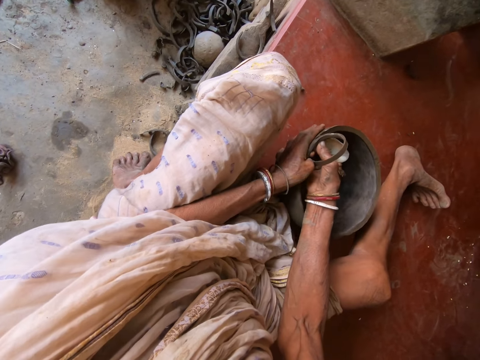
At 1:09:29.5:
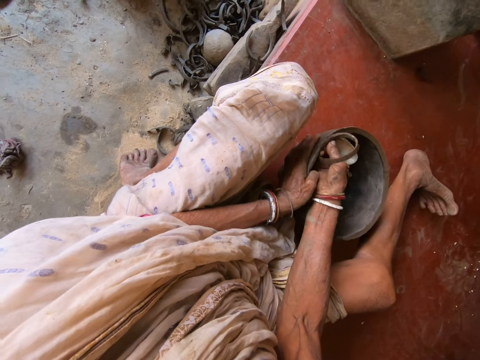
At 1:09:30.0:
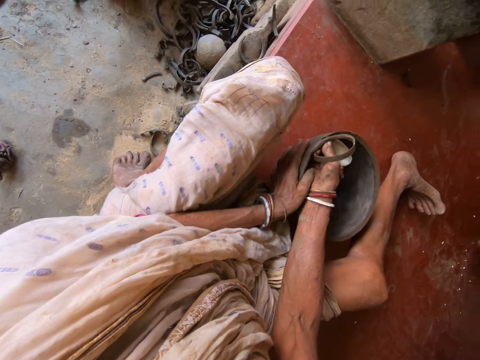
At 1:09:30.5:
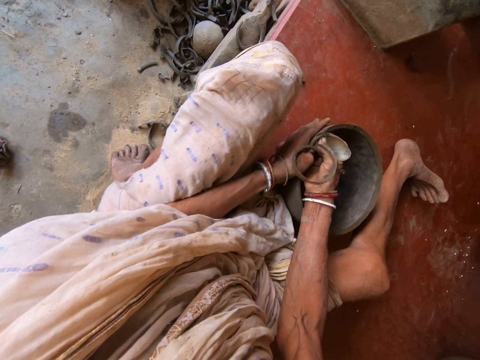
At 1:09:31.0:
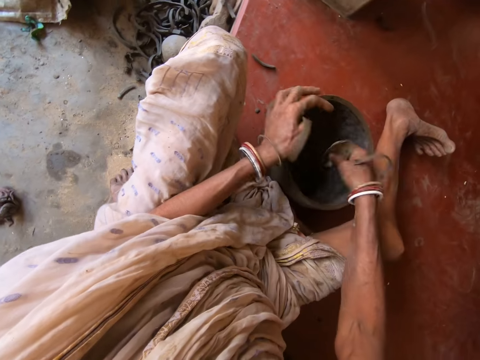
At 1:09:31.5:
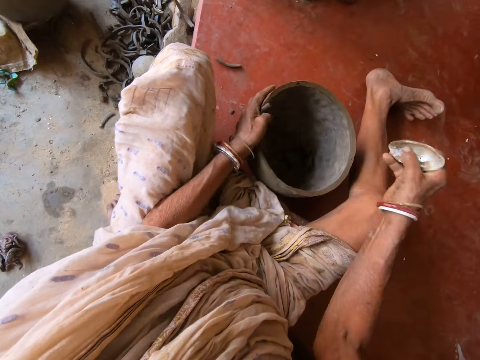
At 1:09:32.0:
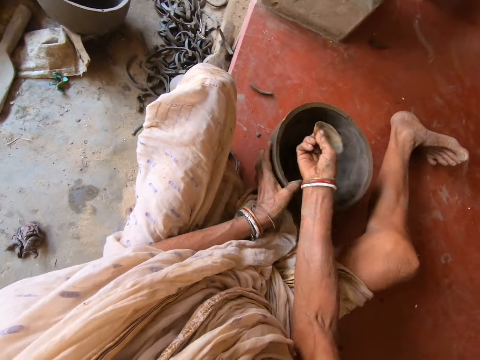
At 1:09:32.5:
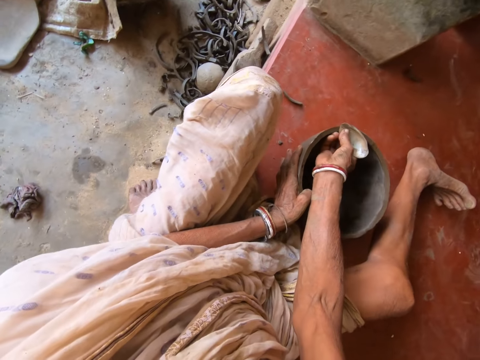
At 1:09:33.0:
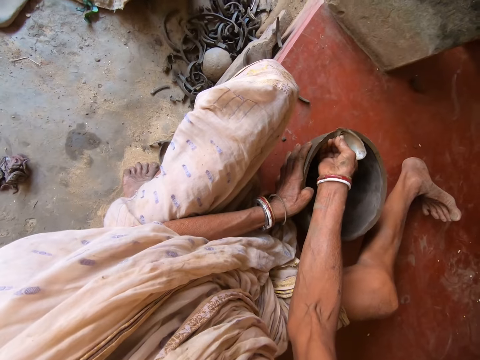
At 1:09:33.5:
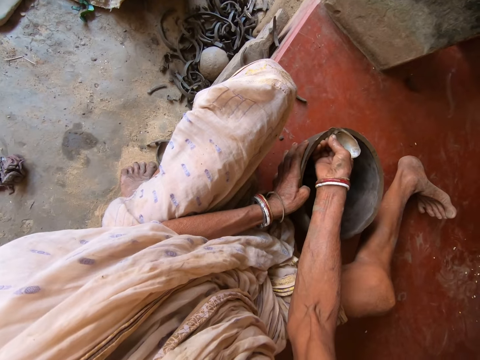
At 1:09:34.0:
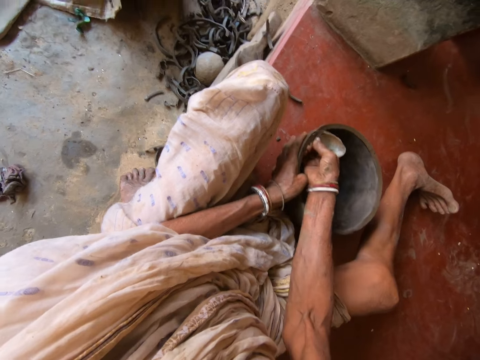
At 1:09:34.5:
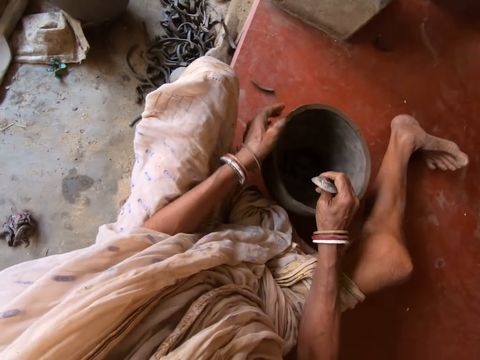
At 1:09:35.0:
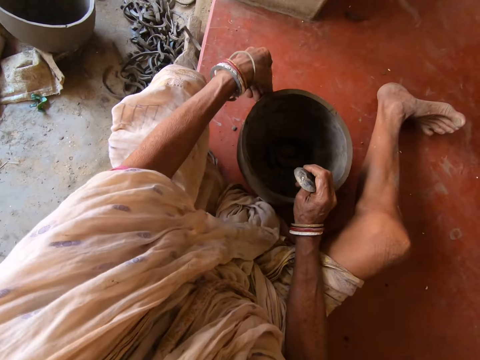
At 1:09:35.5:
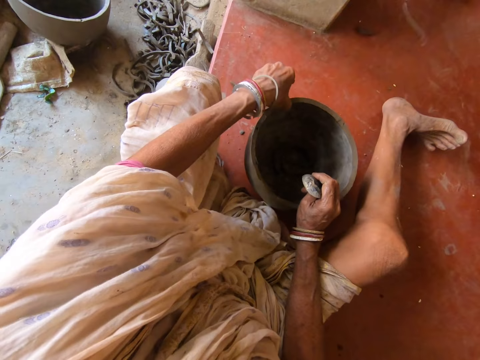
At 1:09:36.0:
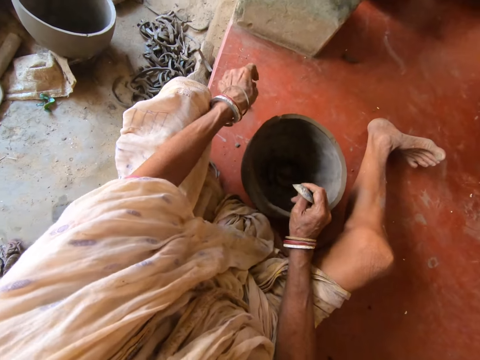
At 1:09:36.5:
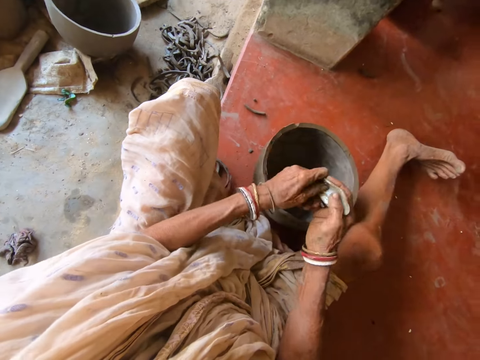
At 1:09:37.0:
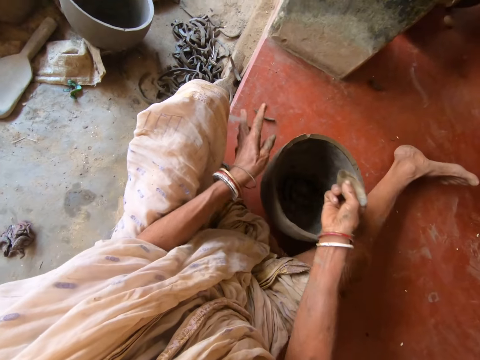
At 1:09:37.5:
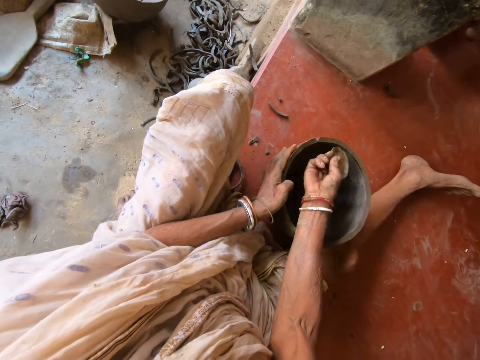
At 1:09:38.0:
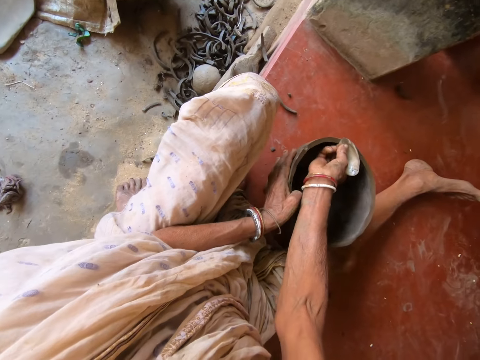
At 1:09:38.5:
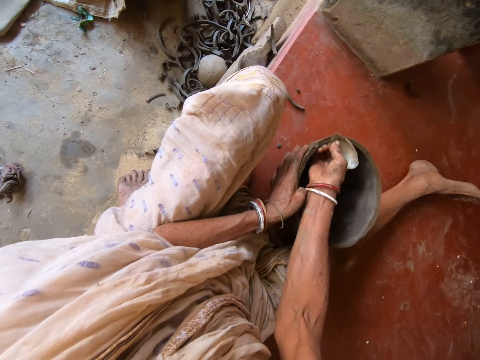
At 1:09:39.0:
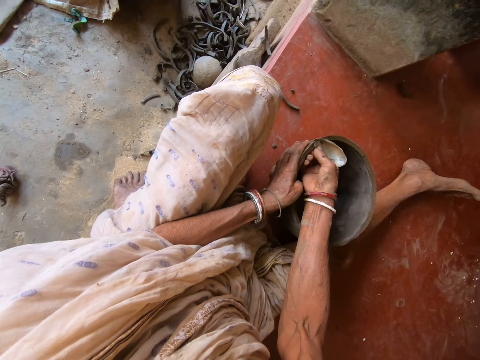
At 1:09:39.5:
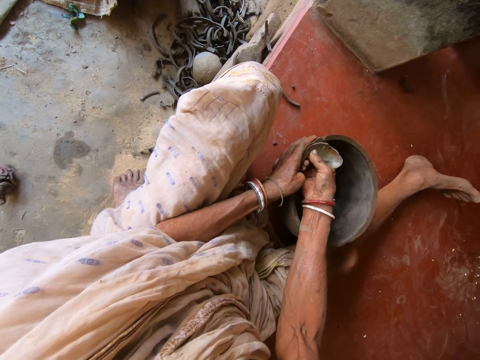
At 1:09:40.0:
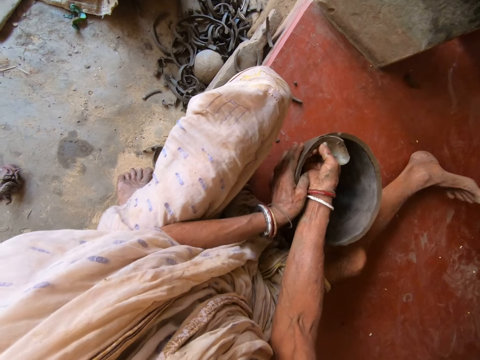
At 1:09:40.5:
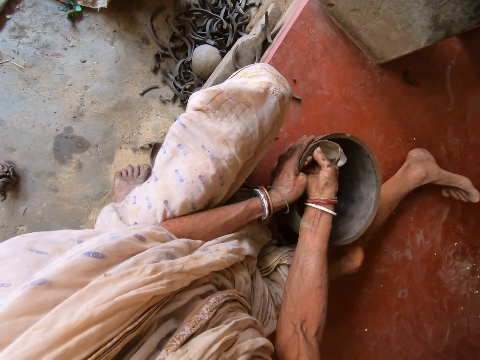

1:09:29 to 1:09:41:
The camera wearer drops the clay in the clay pot. She cuts the clay pot with a cutter or metal rib with her right hand. She removes a crumb of clay from the clay pot with her left hand. She pinches the clay pot with her left hand. She adjusts the metal rib with her hands. She removes the clay from the cutter with her left hand. She holds the lip of the clay pot with her left hand. She trims the lip of the clay pot with the metal rib in her right hand.

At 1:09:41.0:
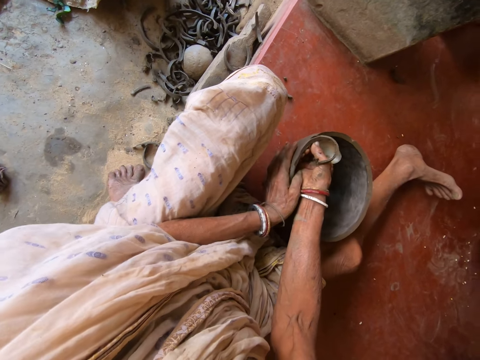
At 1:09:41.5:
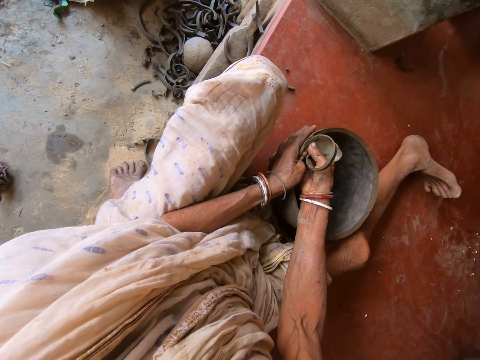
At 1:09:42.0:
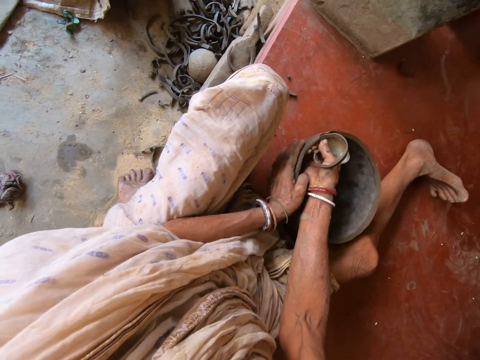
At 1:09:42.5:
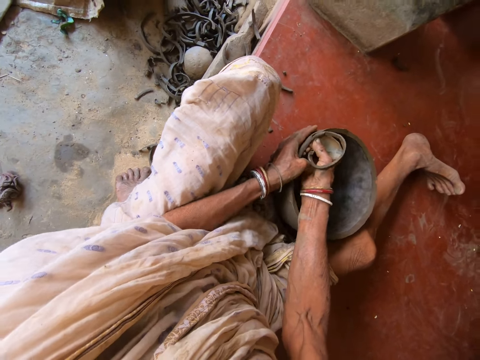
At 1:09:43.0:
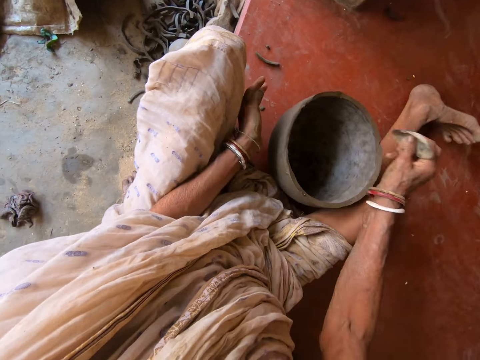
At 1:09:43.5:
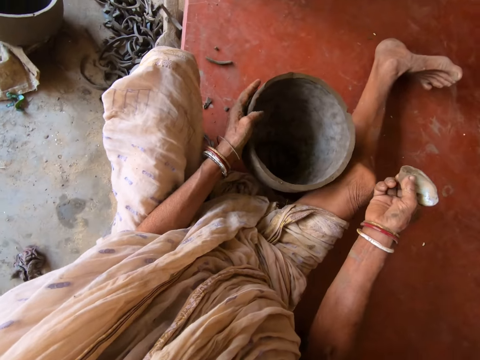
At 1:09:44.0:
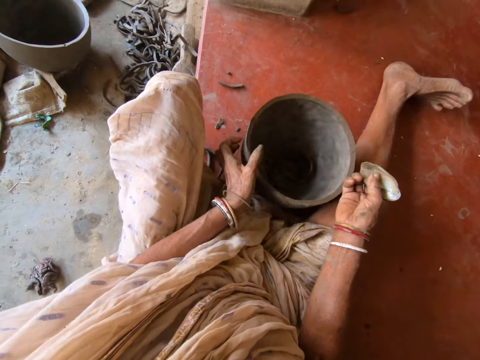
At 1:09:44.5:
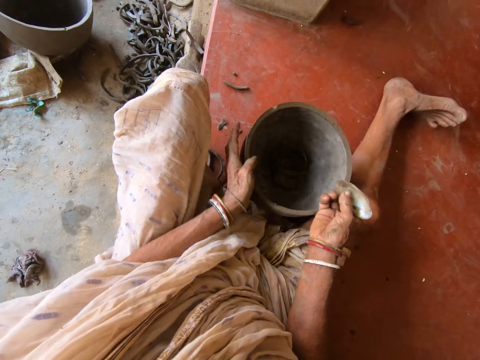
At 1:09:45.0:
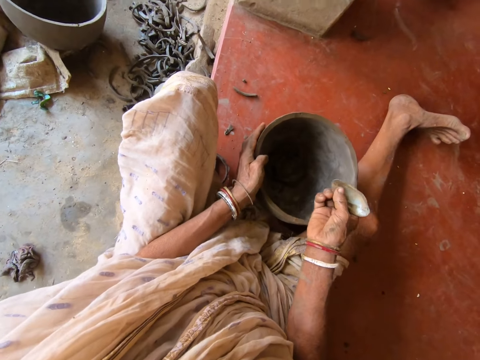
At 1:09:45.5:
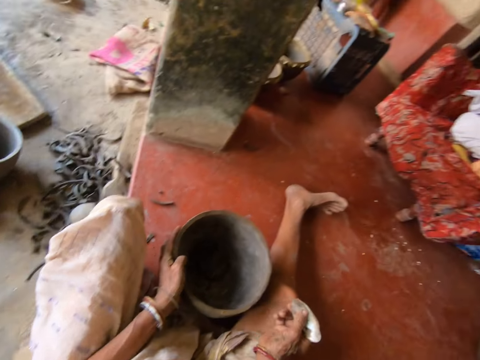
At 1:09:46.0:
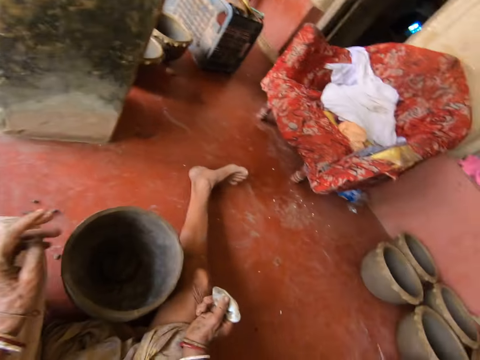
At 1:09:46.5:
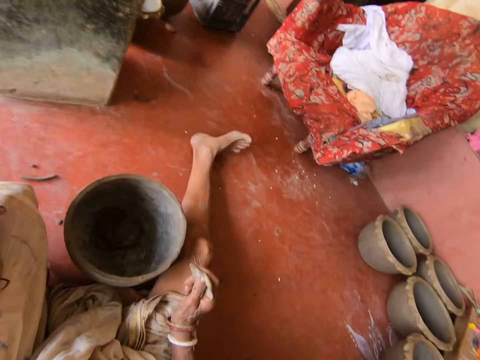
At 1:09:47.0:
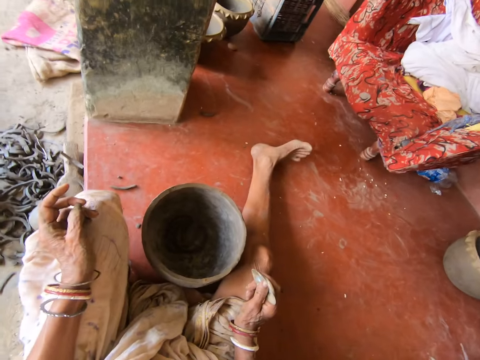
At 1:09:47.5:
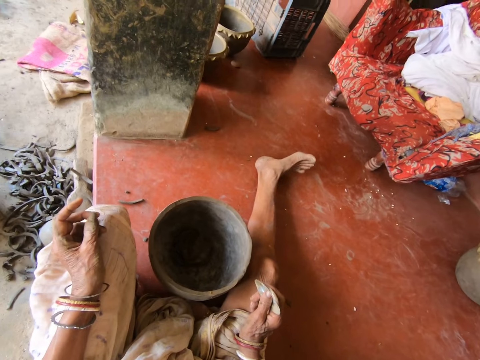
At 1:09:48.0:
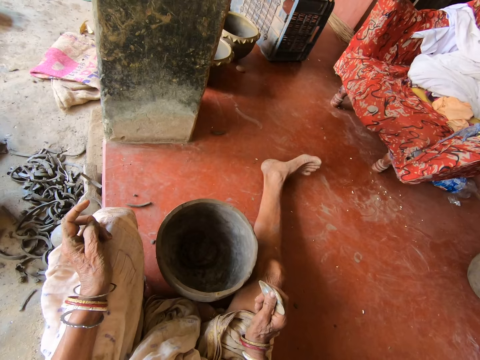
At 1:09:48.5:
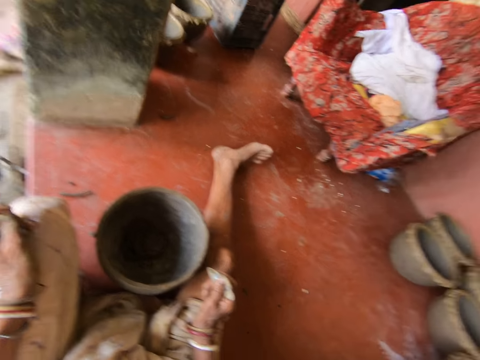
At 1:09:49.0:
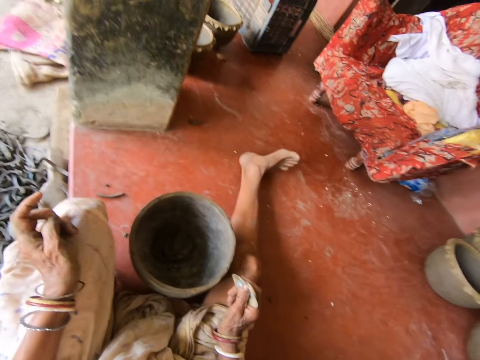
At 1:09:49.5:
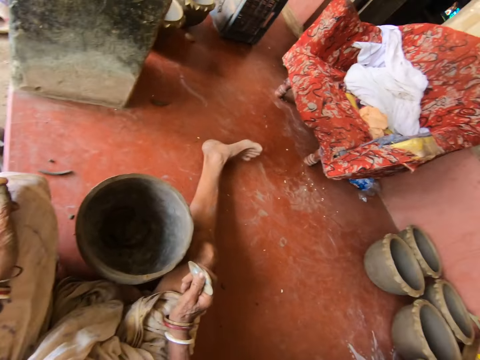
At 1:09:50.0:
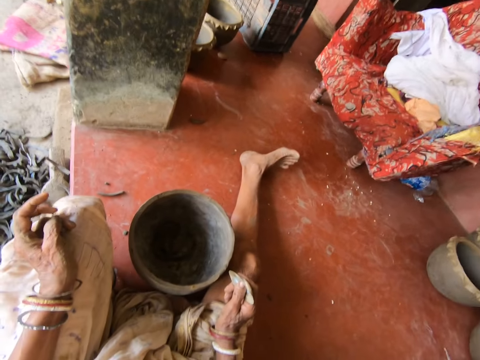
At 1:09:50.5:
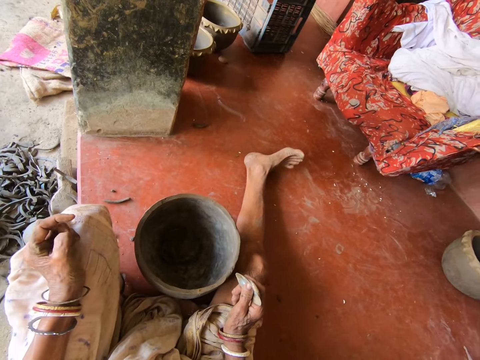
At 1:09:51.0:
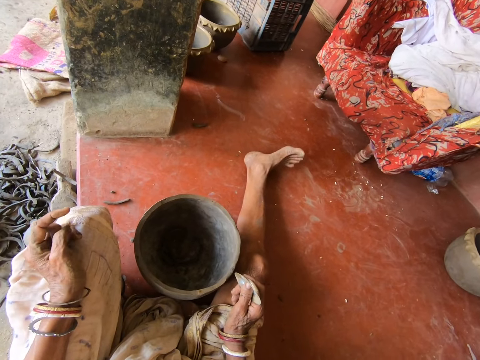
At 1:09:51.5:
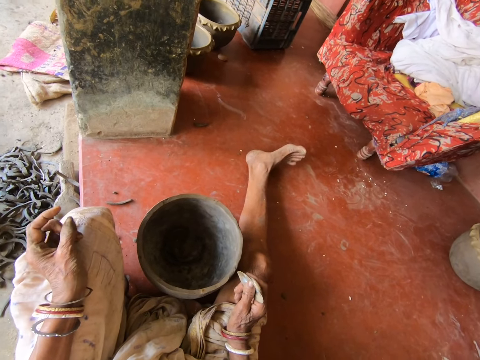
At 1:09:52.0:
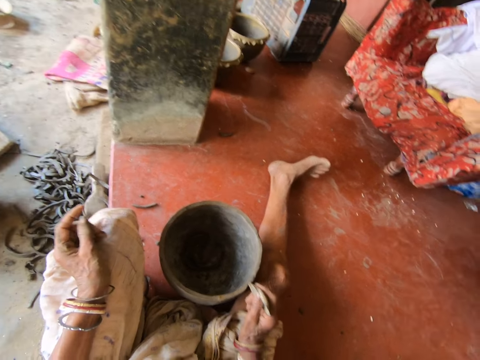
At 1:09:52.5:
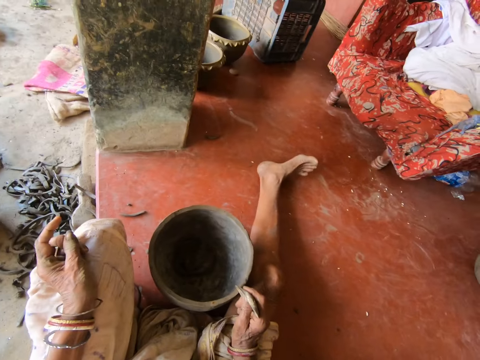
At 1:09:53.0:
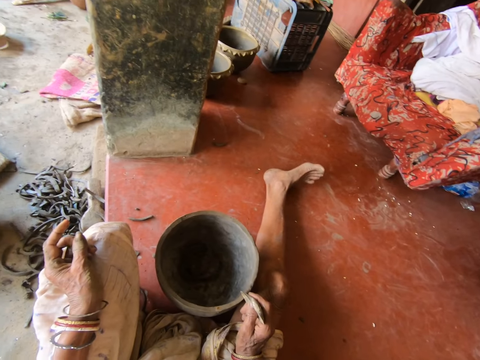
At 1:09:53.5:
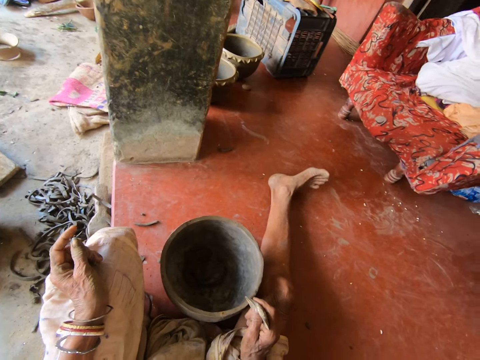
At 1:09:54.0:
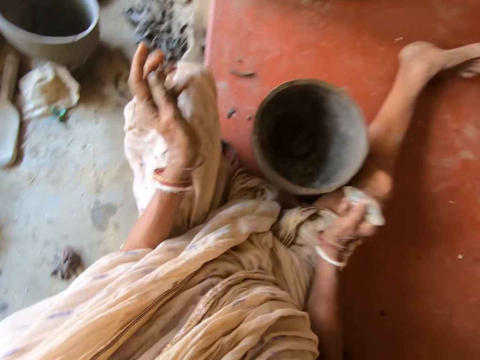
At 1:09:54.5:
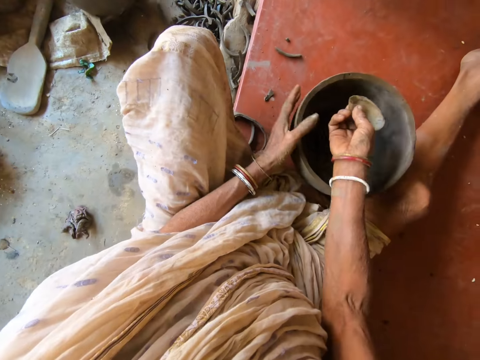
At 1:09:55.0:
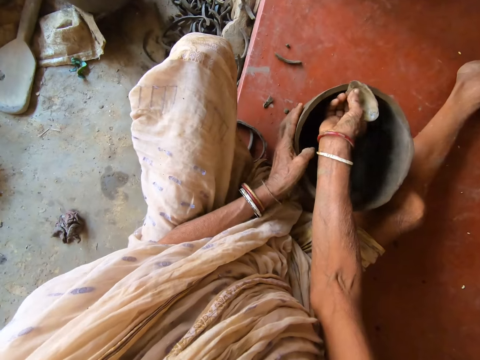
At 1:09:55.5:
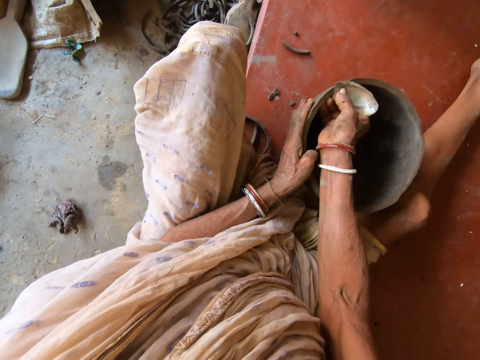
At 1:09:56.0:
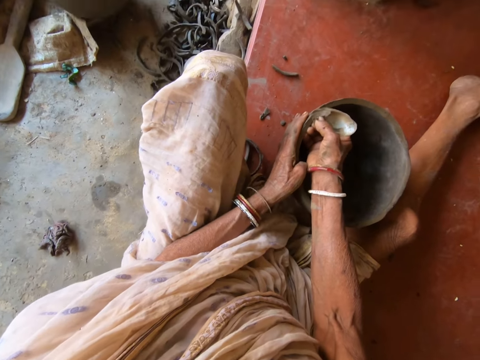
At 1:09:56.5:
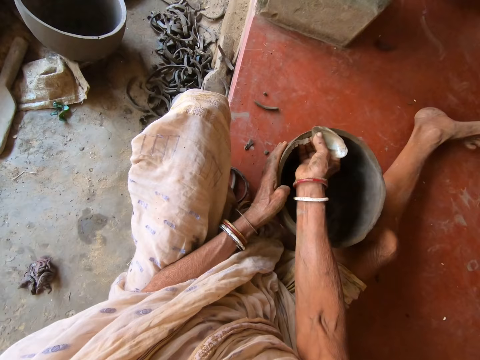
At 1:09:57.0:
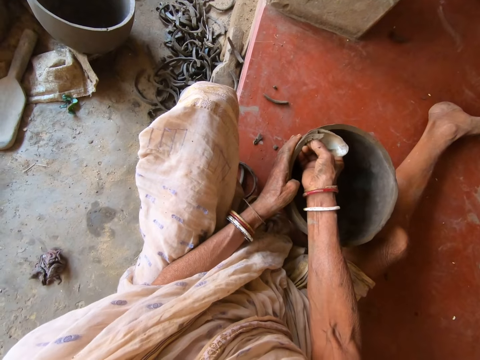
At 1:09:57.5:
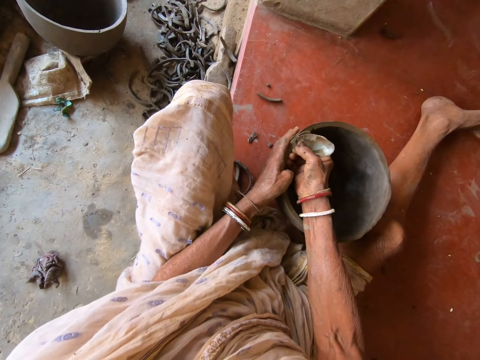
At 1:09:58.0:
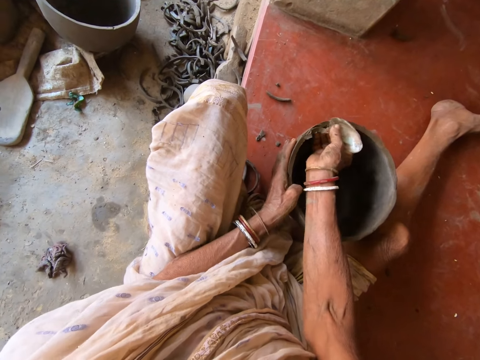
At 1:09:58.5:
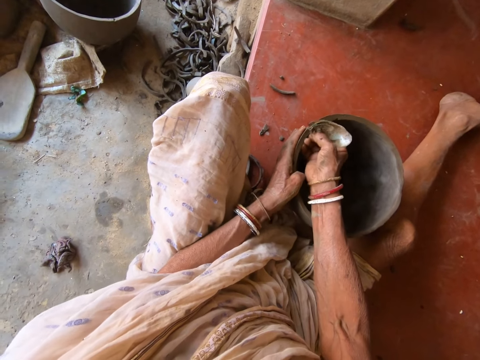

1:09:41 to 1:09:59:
The camera wearer drops the clay in the clay pot. She turns the clay pot with her left hand. She talks to a person. She removes her left hand from the clay pot. She trims the lip of the clay pot with the metal rib in her right hand. She holds the lip of the clay pot with her left hand.
